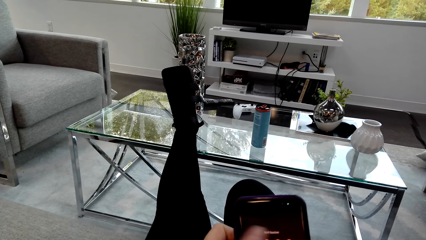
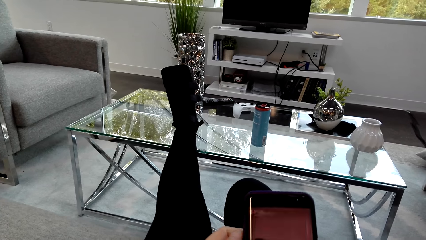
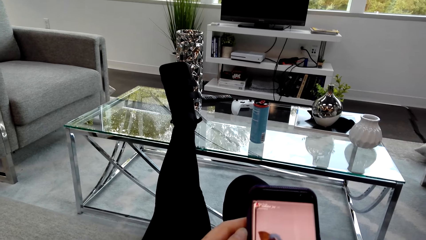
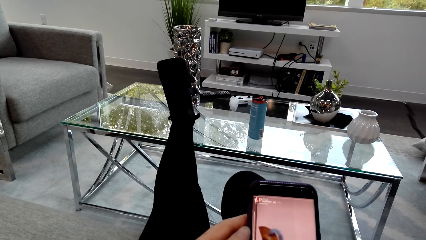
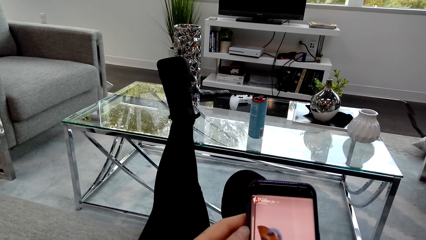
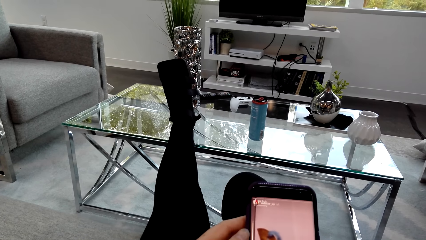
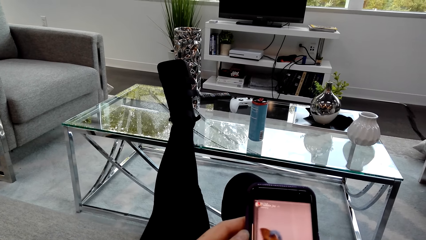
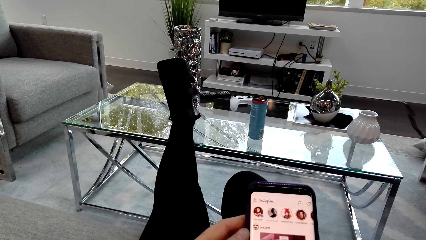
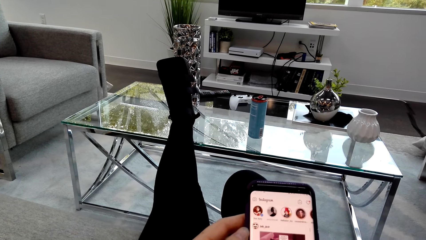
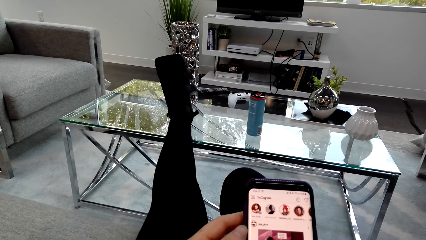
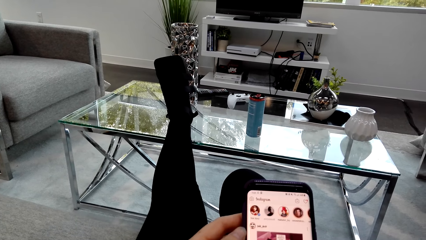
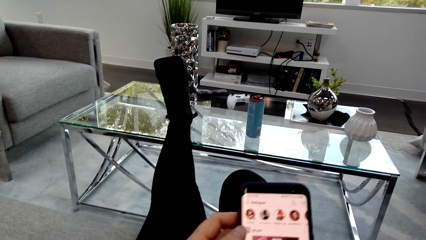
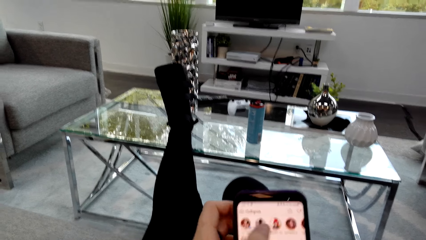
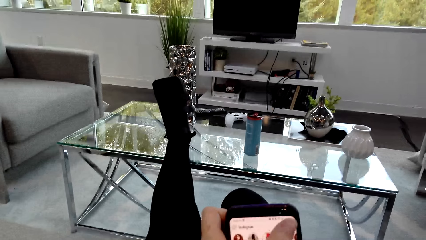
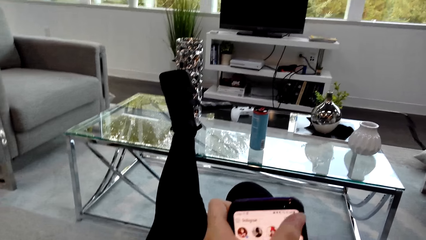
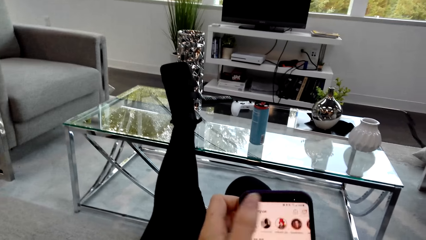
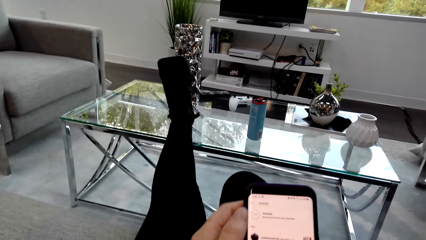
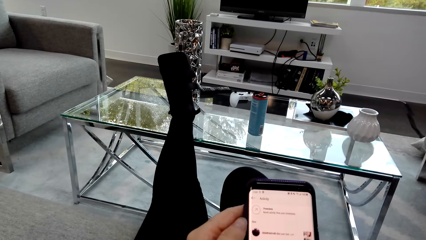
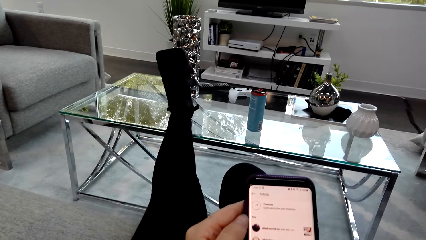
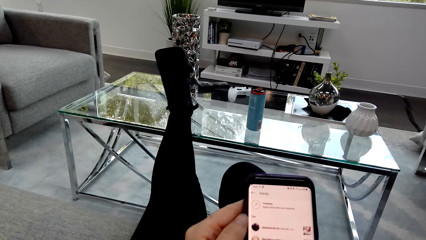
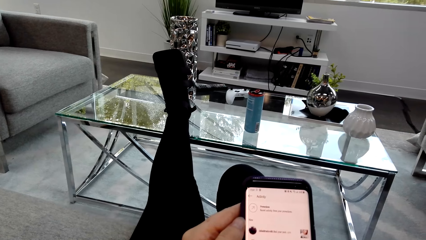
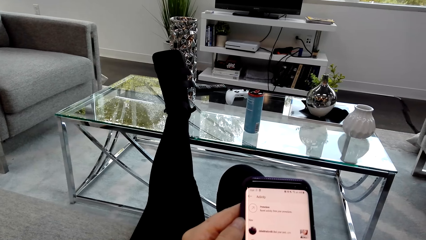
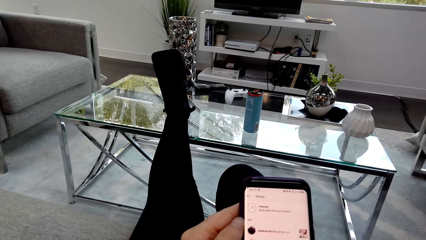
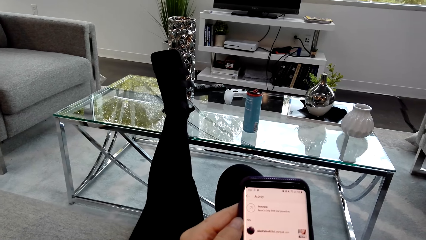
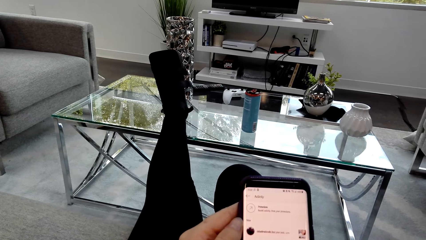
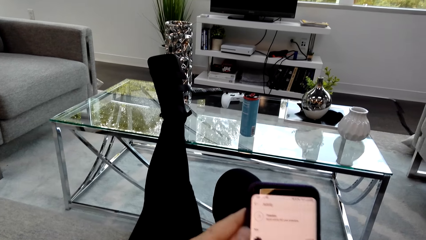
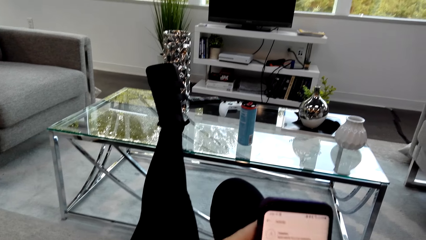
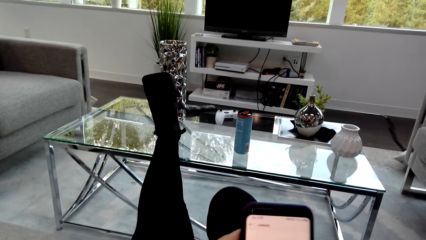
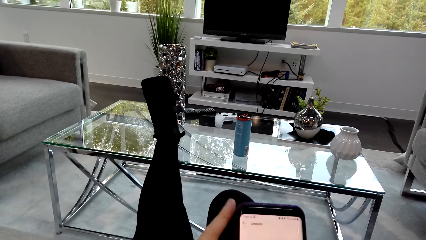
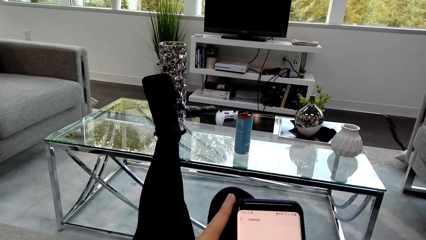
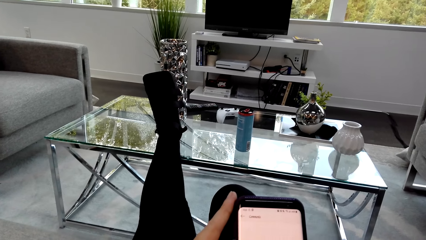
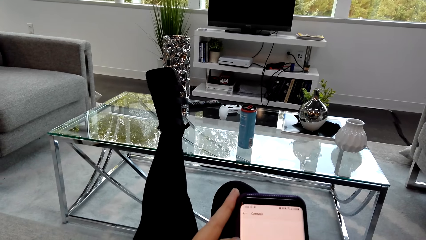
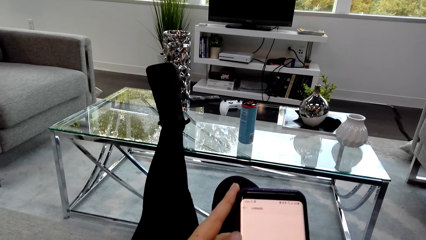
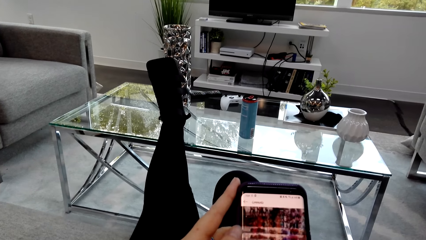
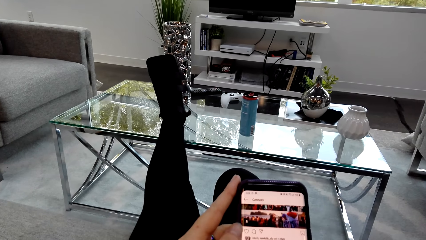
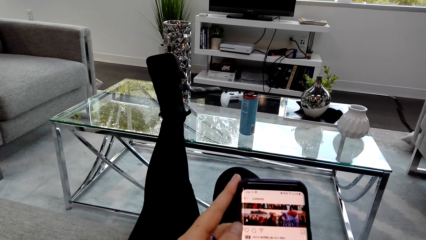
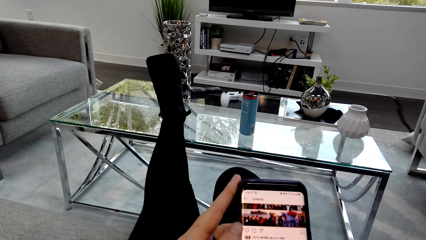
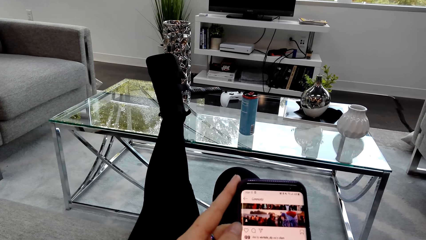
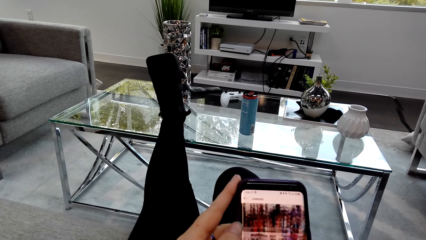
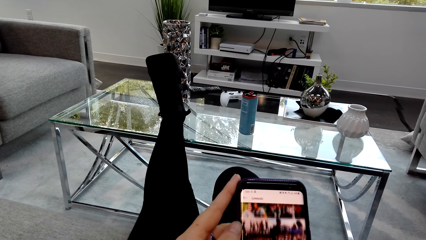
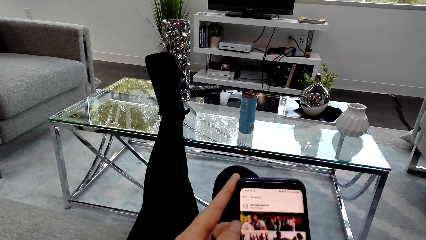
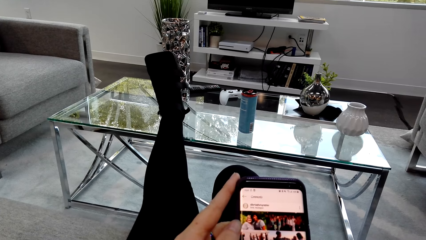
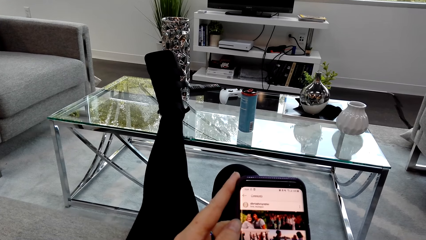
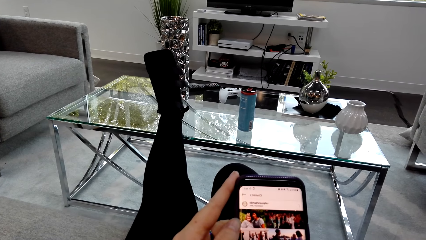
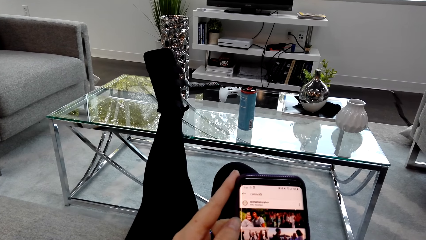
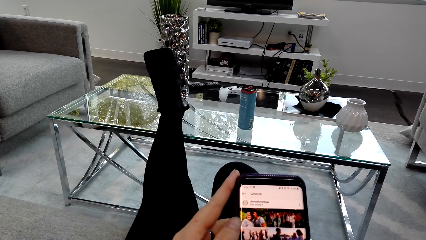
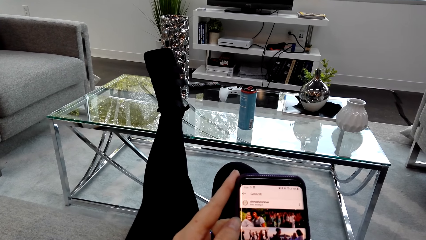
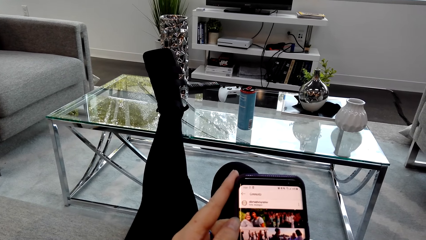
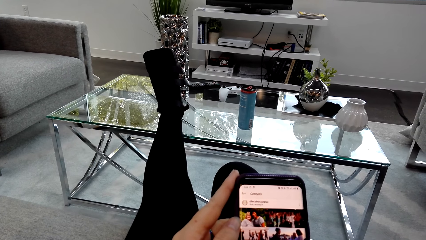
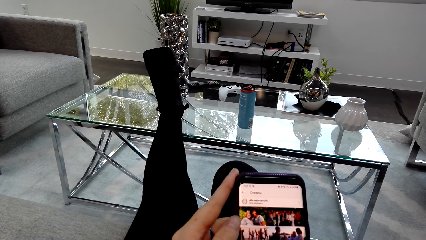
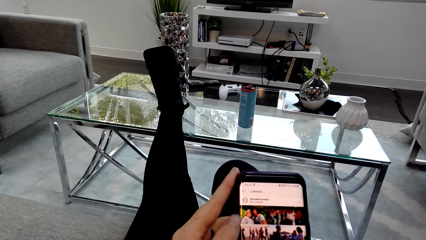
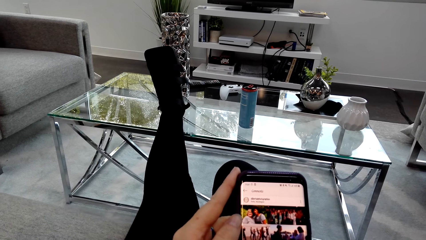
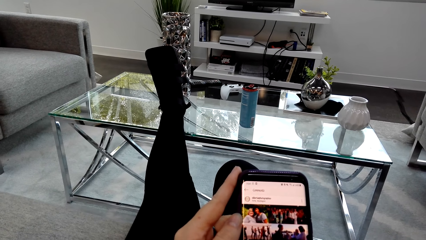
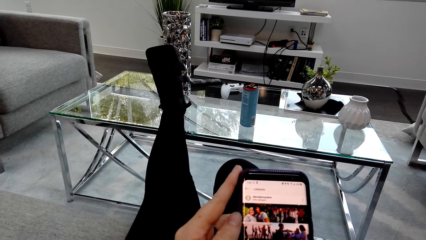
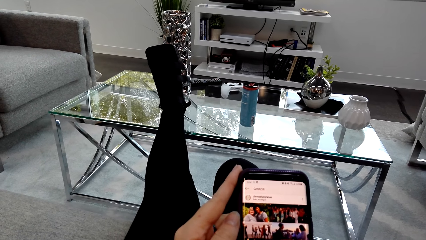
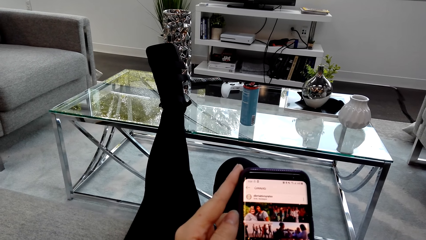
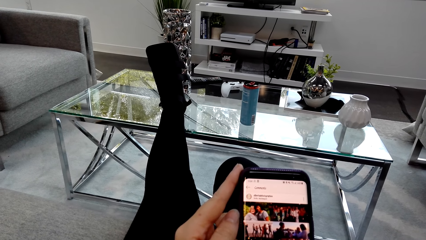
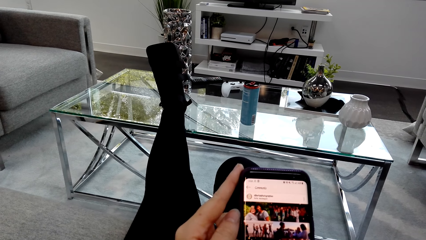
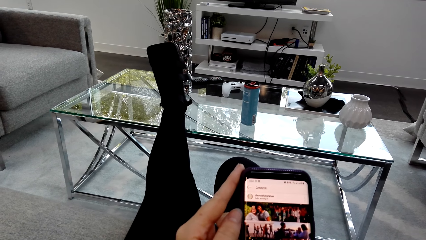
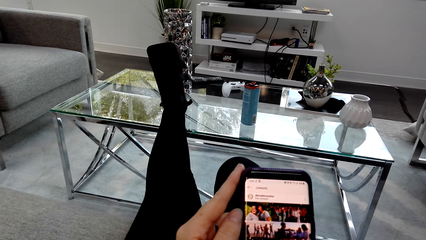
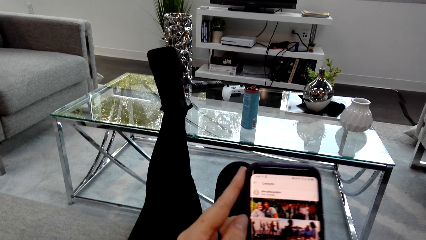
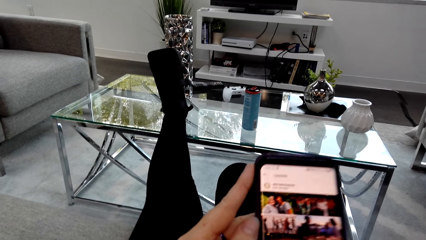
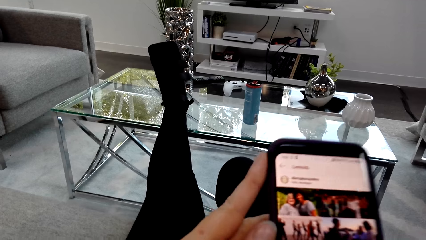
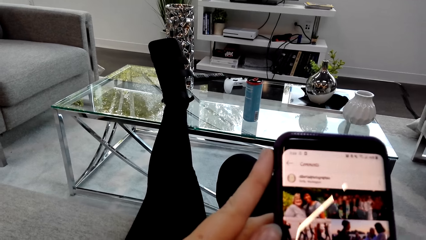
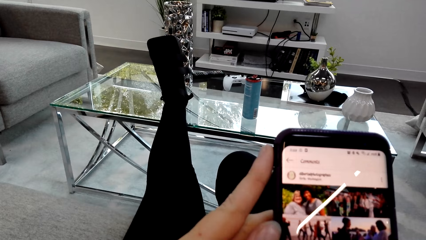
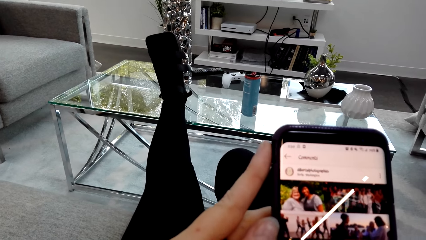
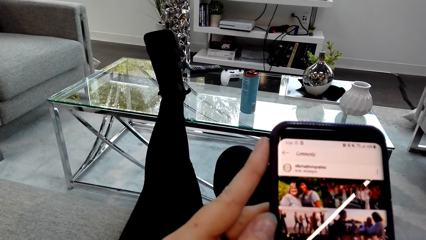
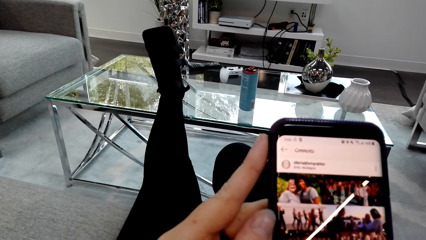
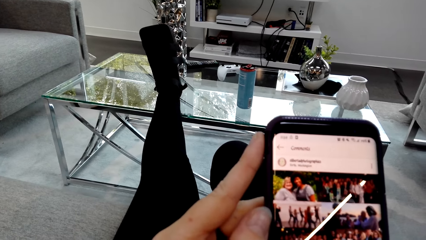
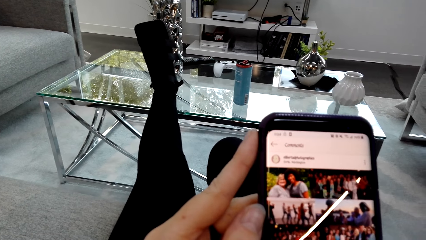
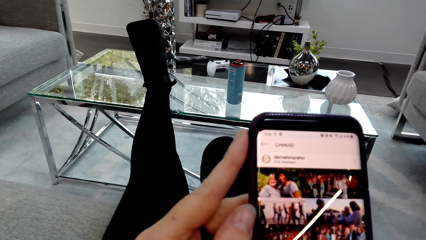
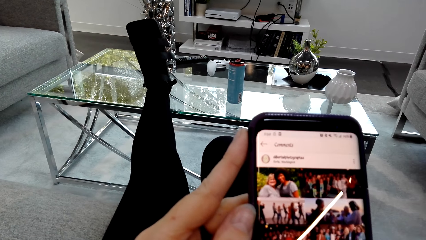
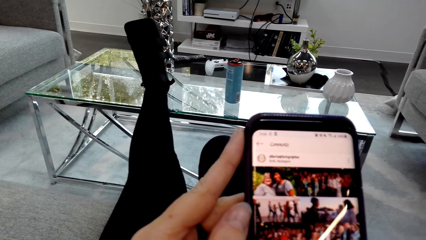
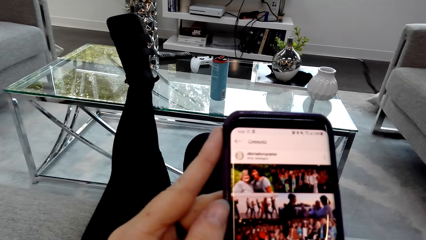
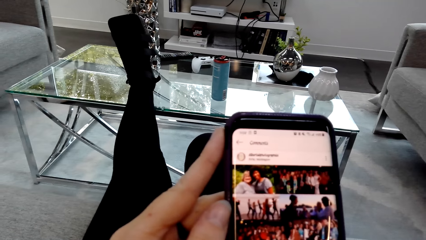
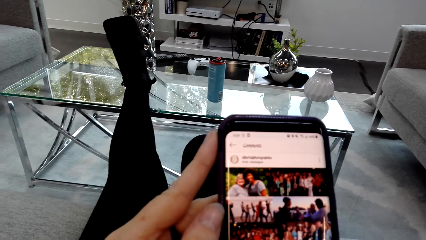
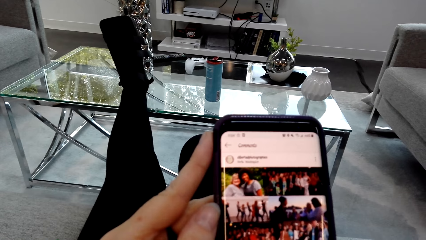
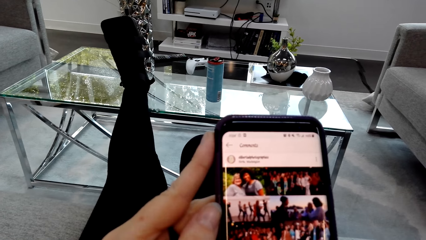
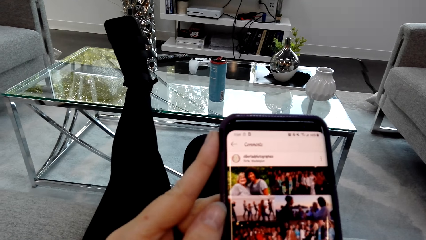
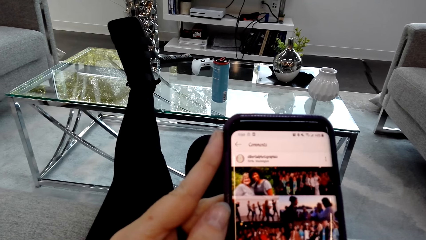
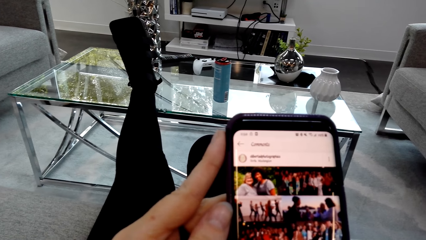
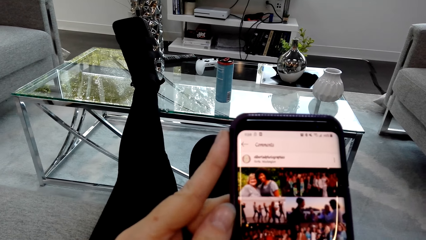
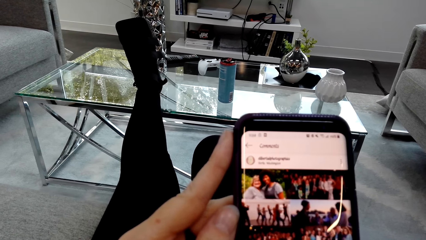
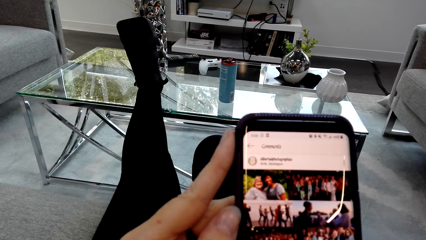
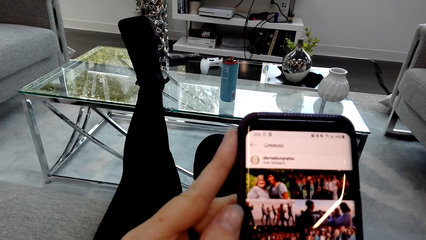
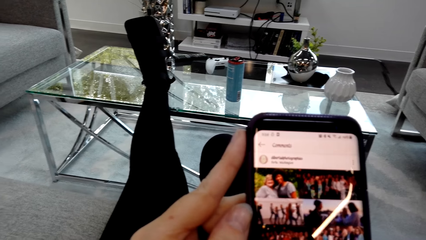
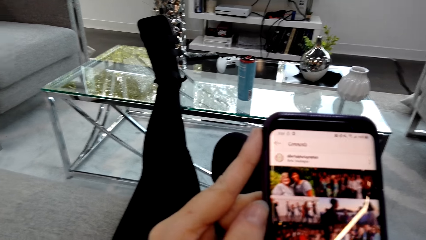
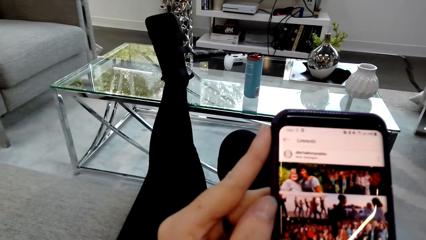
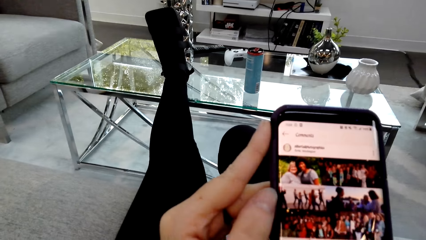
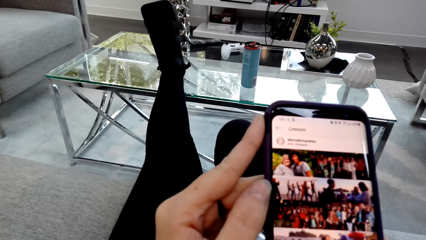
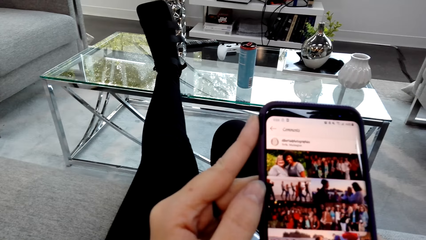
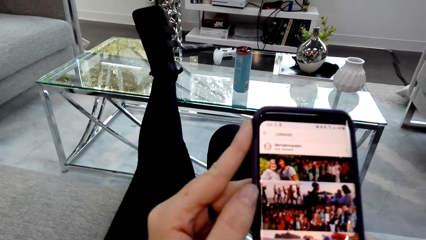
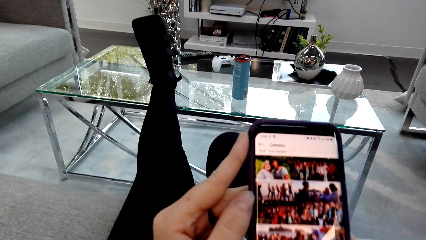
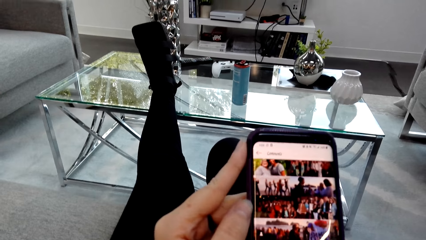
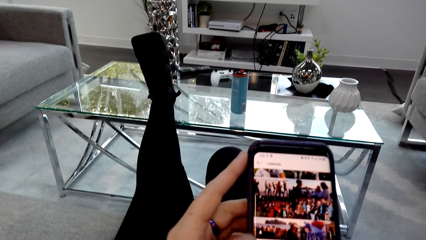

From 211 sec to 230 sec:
The camera wearer scrolls the phone. They stare on the phone. They scroll the phone. They stare on the phone. They hold the phone. They stare on the phone.
